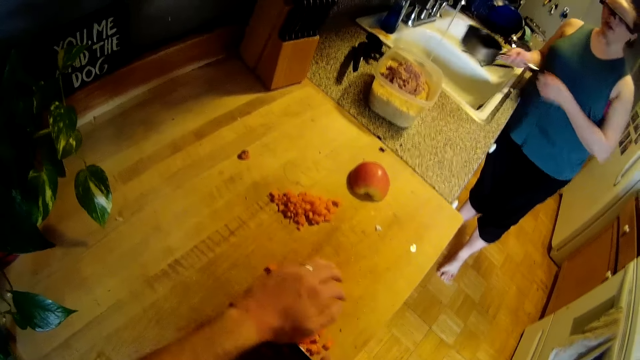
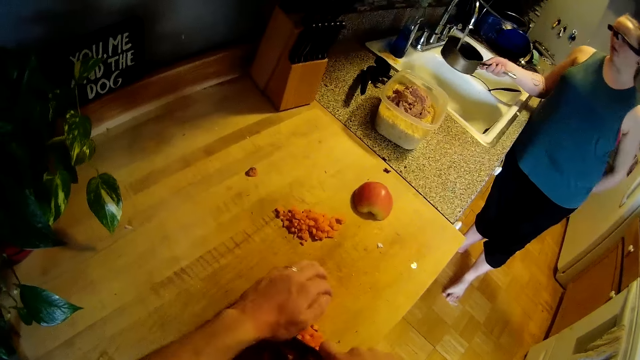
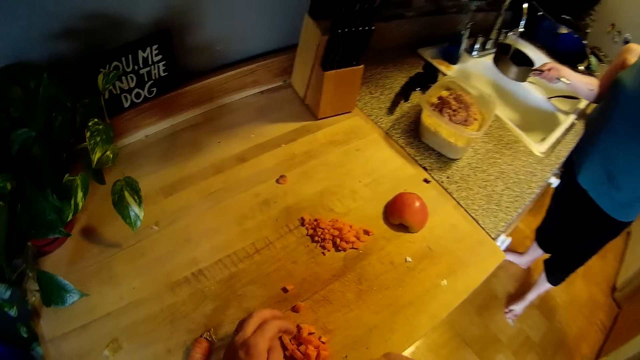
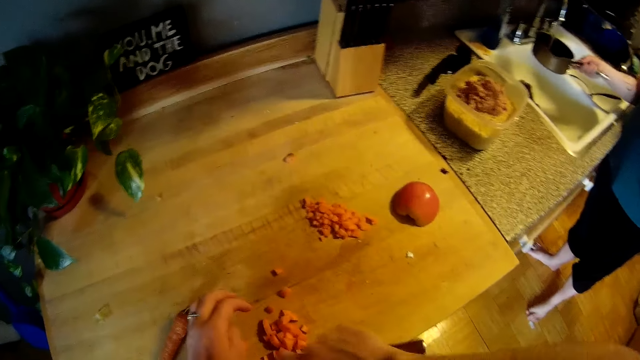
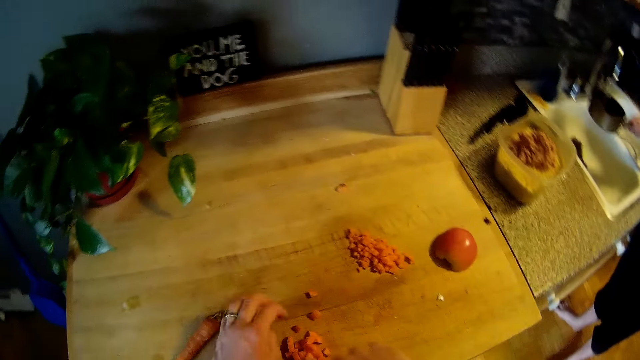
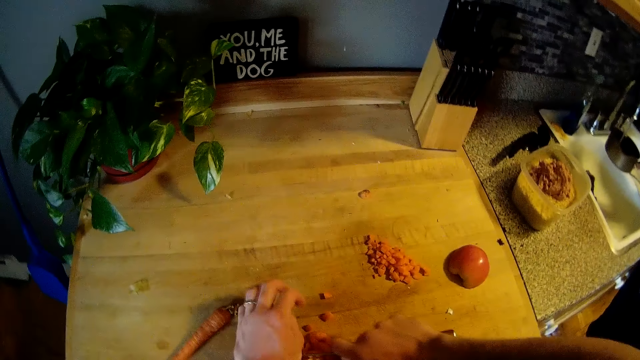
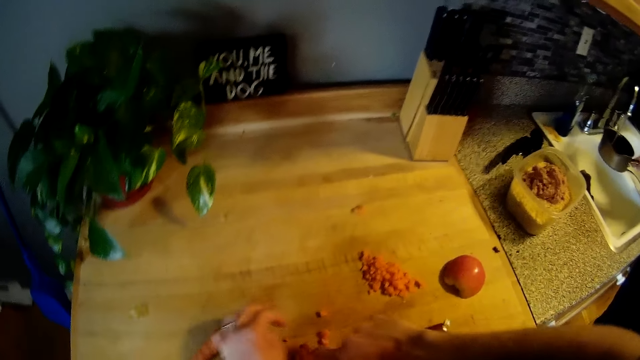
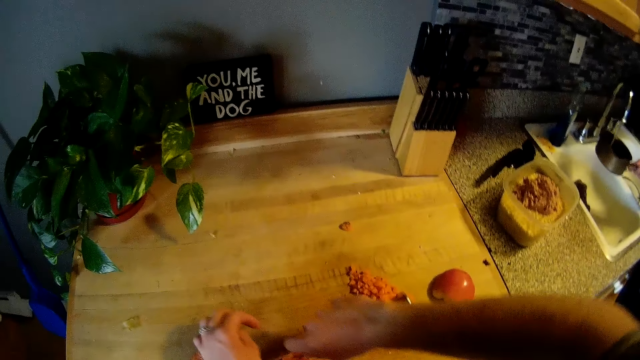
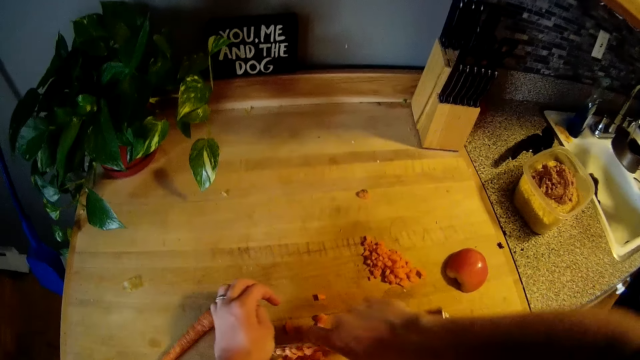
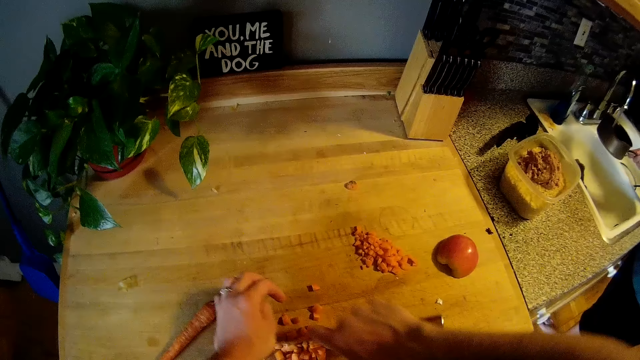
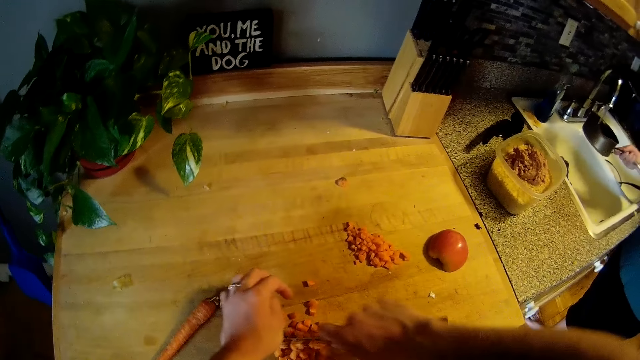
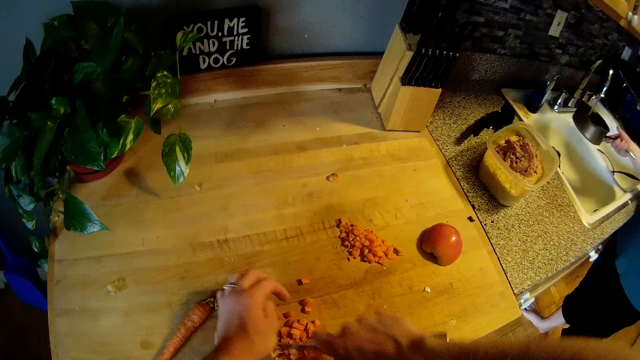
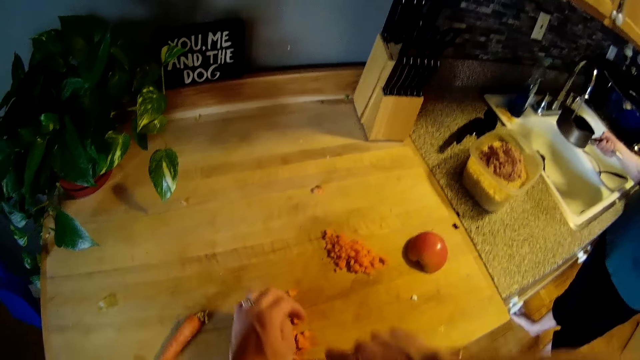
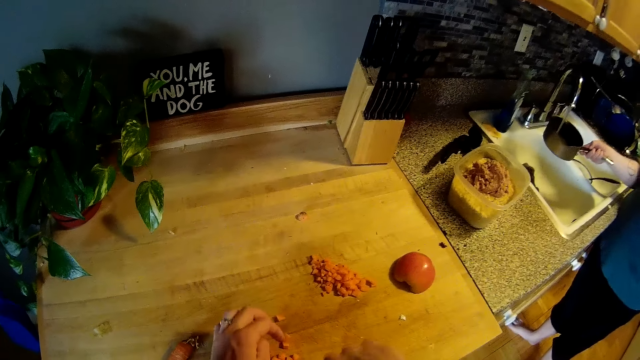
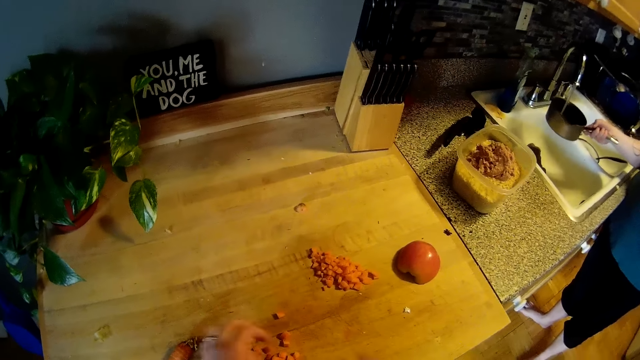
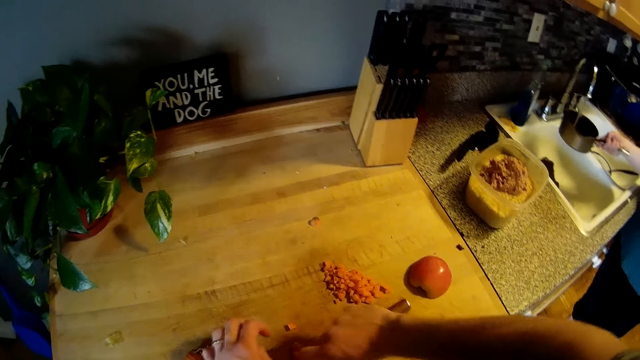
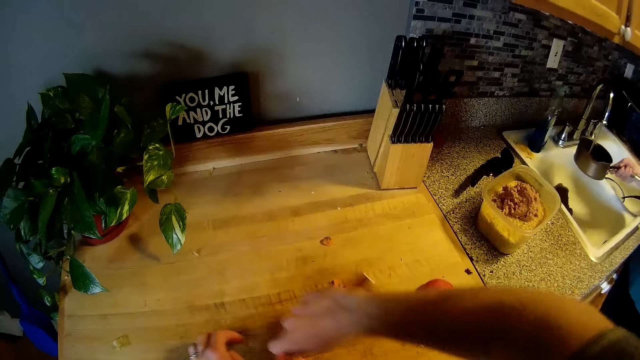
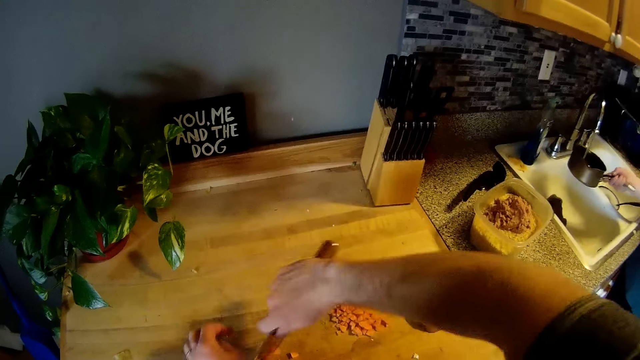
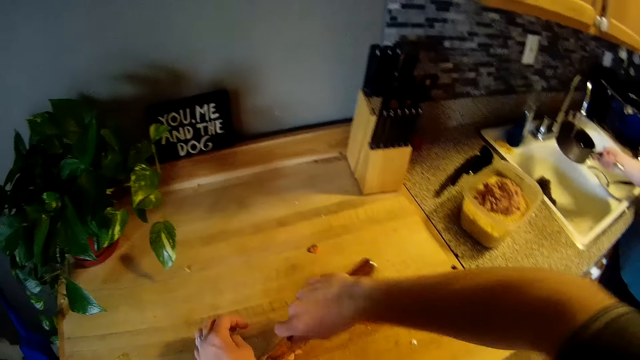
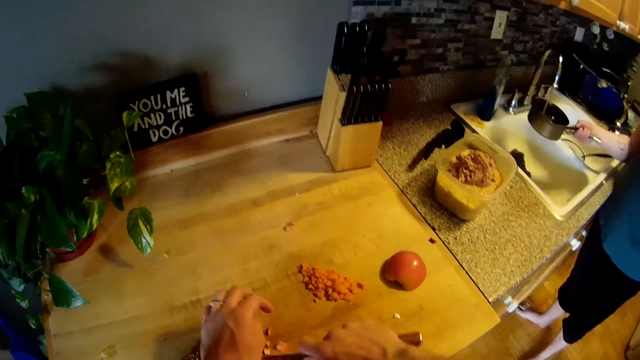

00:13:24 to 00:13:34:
The woman fetches water from the tap into the pan in her right hand. The camera wearer chops the carrots. They converse with the woman.

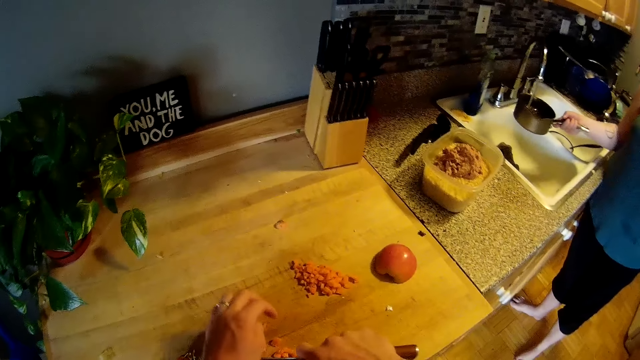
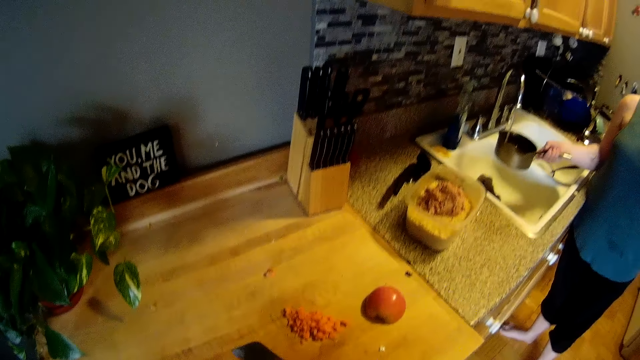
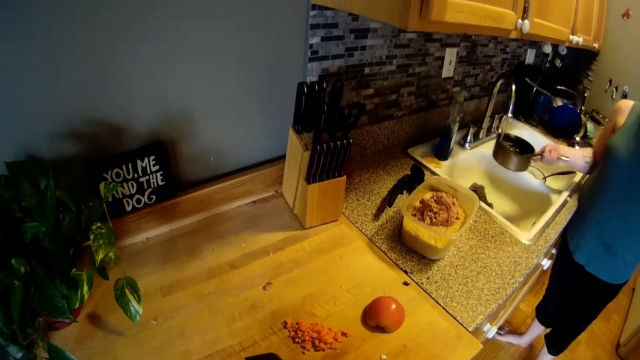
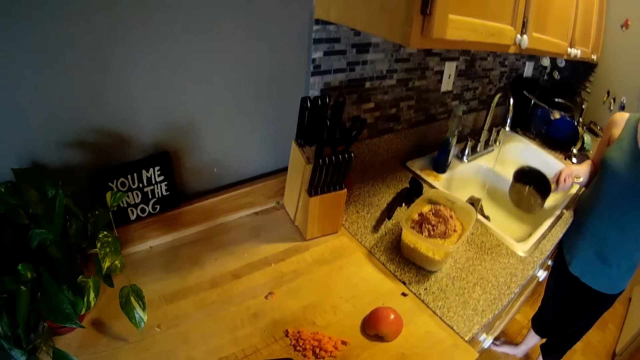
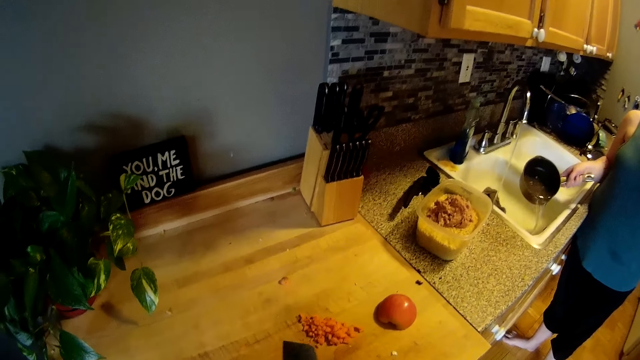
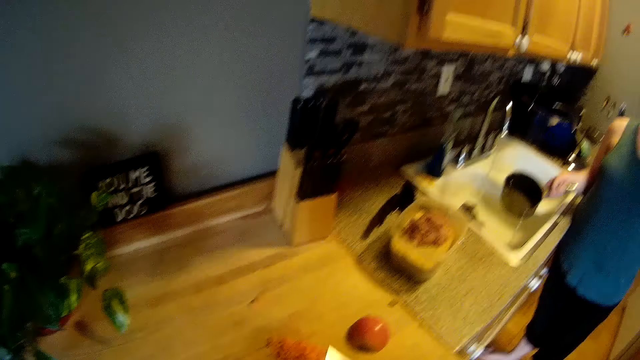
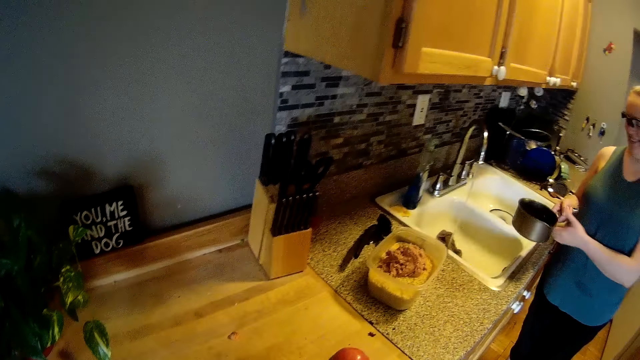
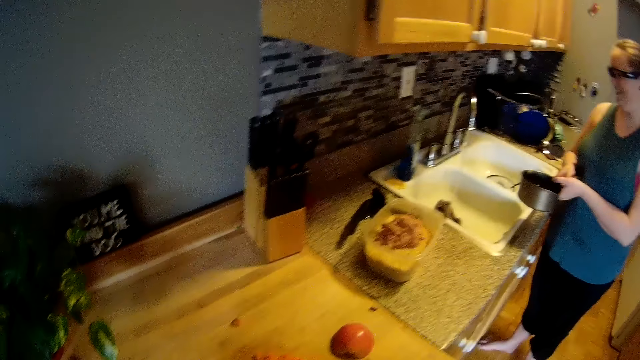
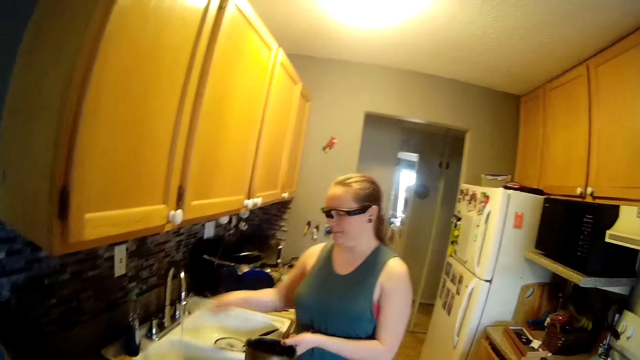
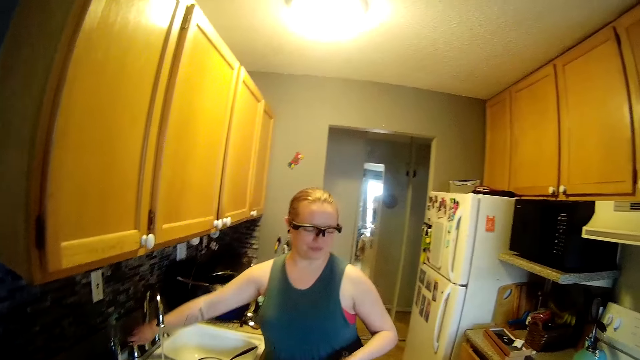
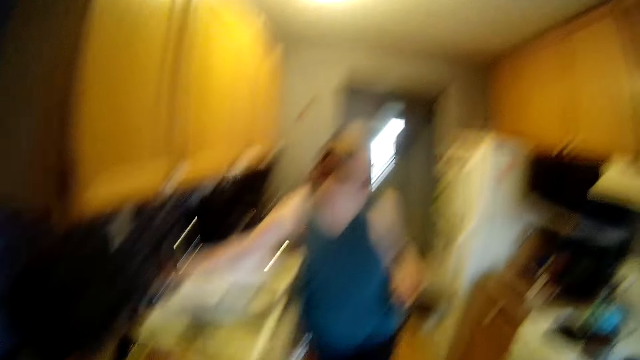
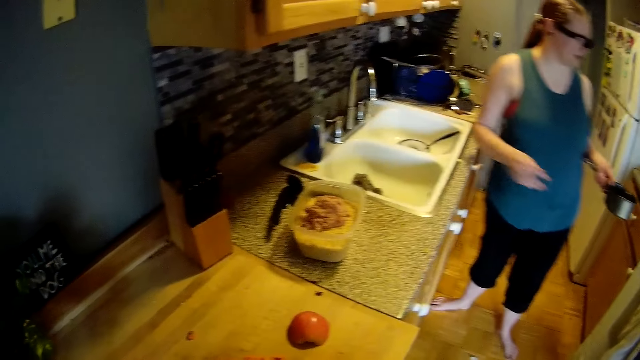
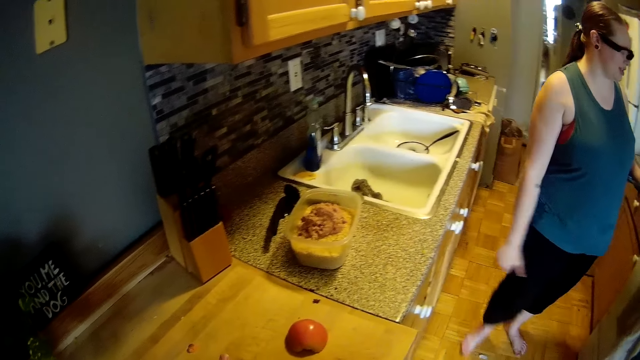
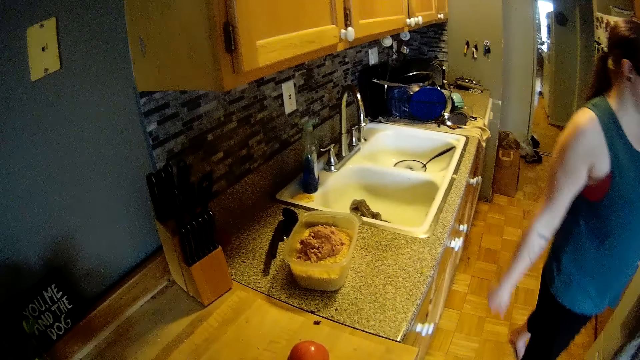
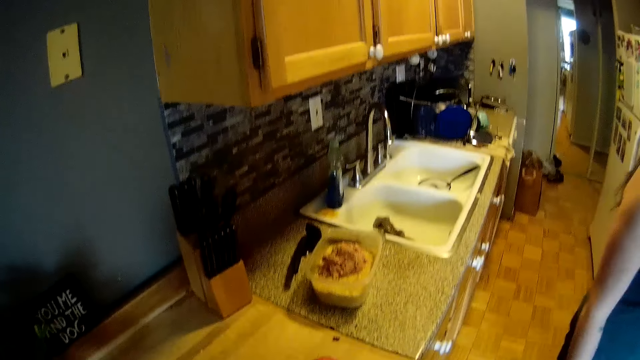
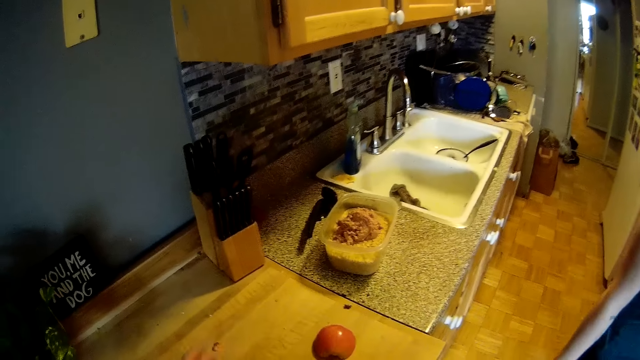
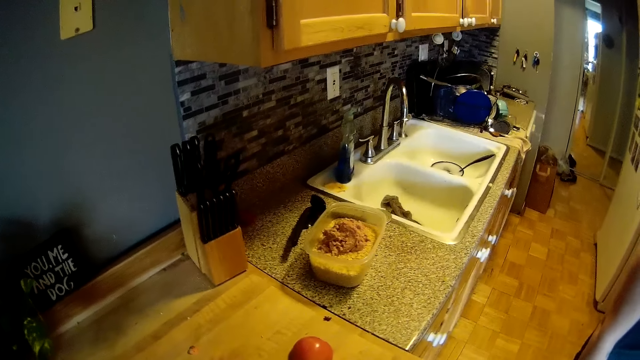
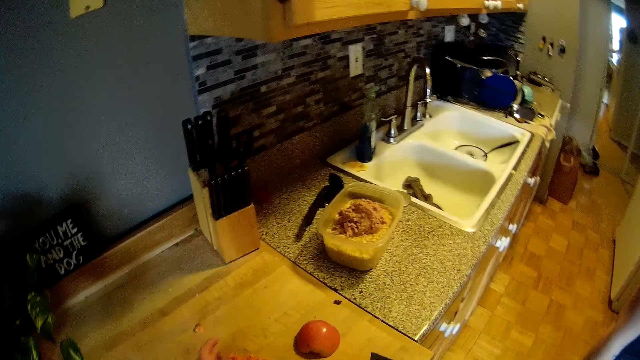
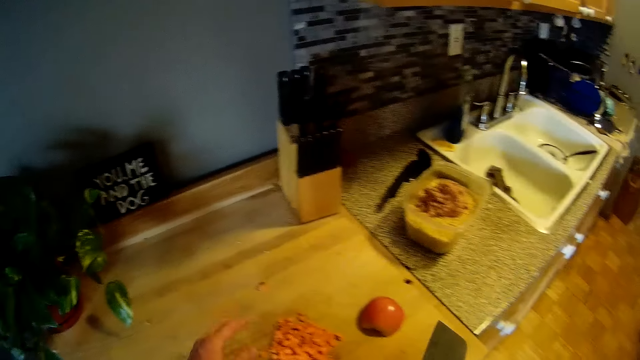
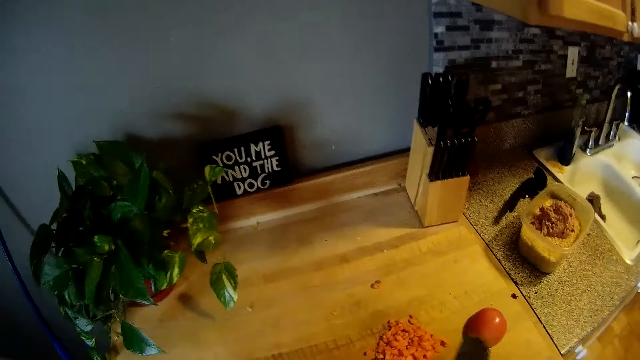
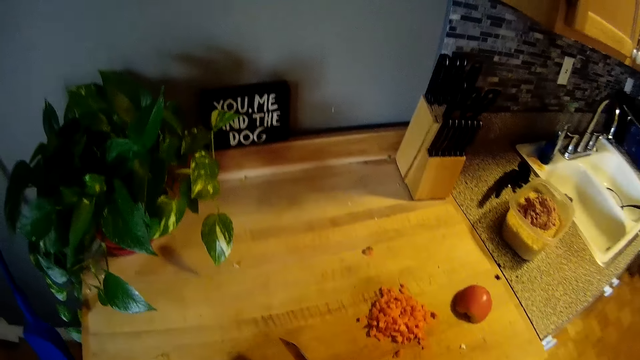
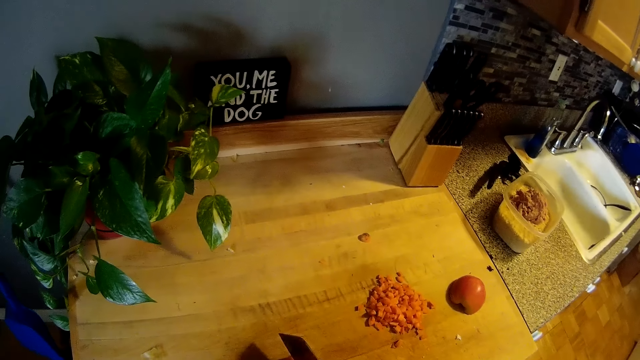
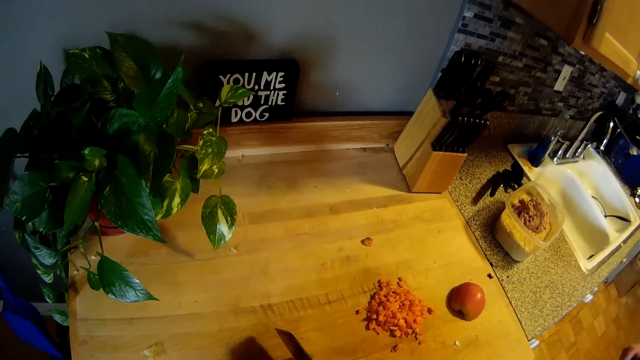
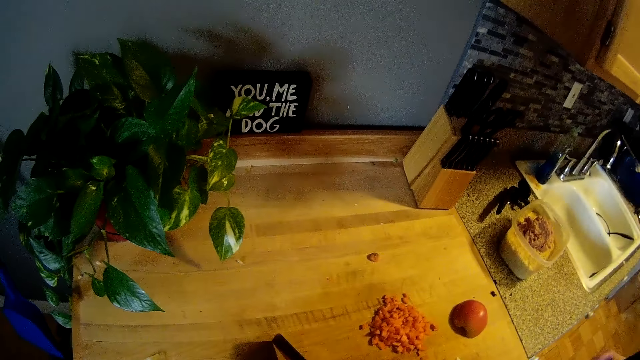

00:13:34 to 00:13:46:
The camera wearer chops the carrots. The woman pours out water from the pan in her right hand into the sink. She passes the pan in her right hand to her left hand. She puts off the tap with her right hand. She walks in the room.
